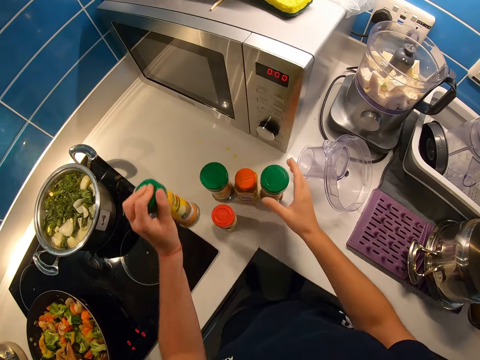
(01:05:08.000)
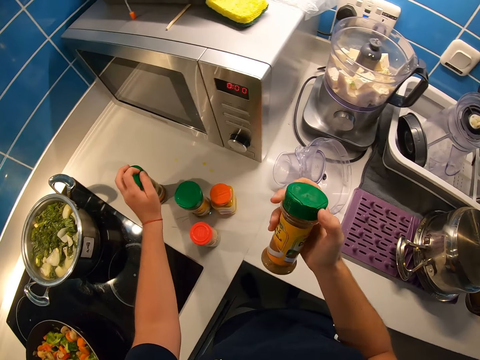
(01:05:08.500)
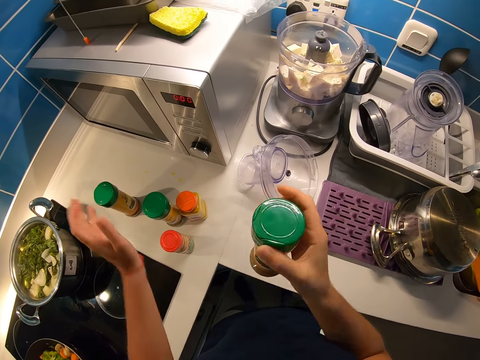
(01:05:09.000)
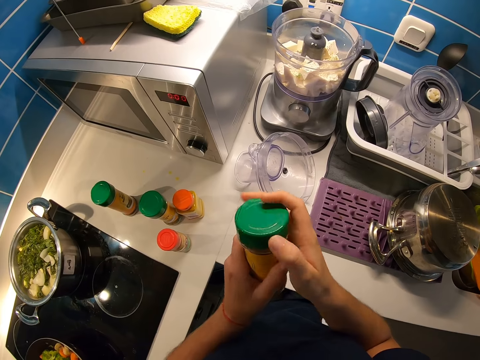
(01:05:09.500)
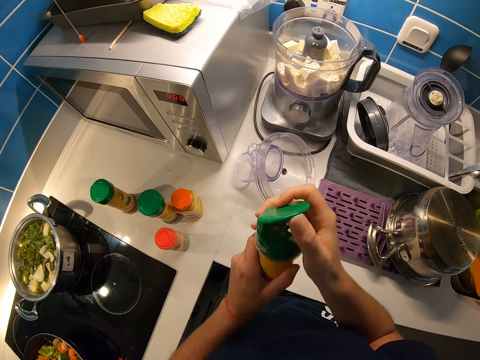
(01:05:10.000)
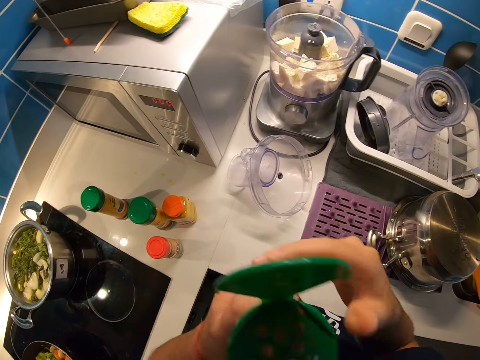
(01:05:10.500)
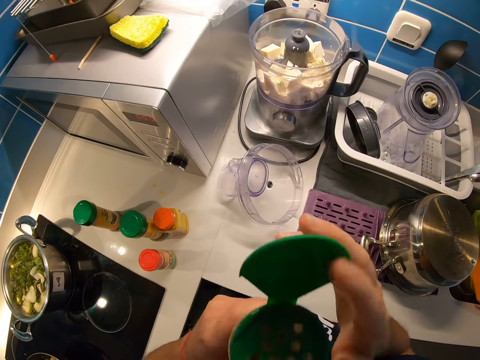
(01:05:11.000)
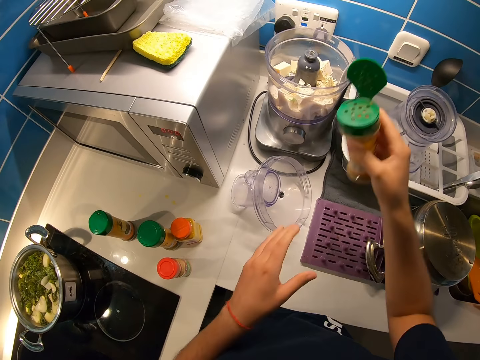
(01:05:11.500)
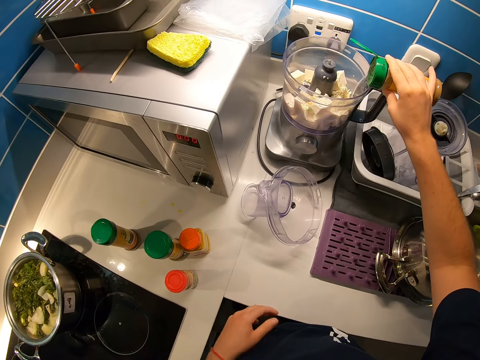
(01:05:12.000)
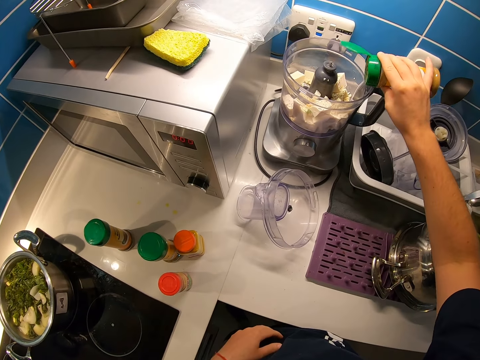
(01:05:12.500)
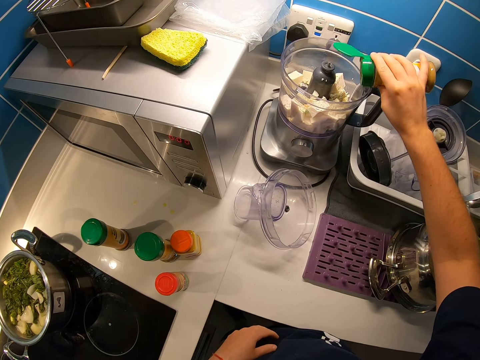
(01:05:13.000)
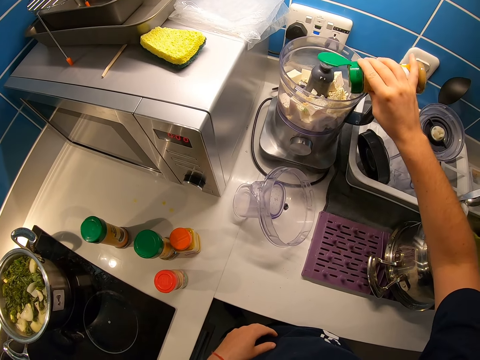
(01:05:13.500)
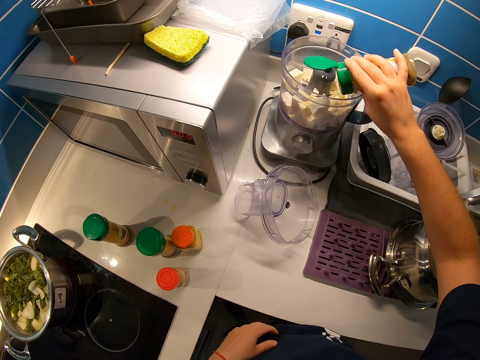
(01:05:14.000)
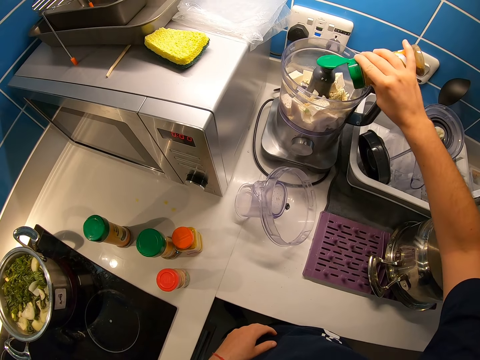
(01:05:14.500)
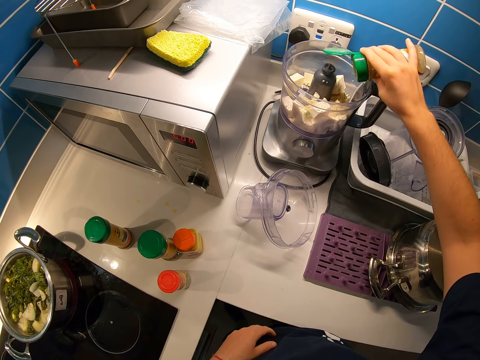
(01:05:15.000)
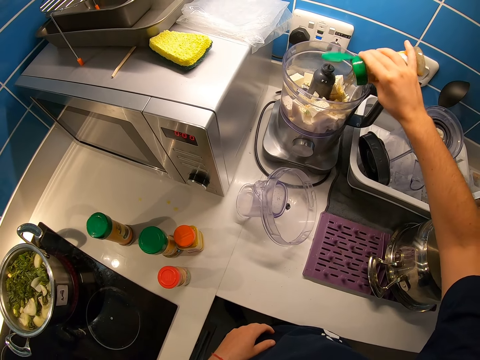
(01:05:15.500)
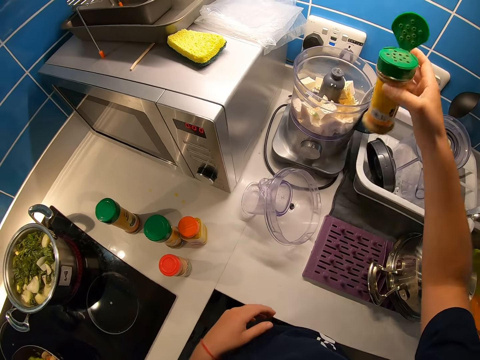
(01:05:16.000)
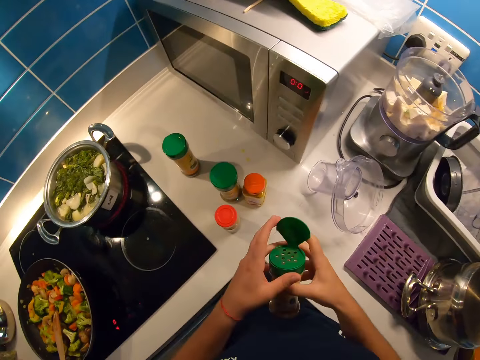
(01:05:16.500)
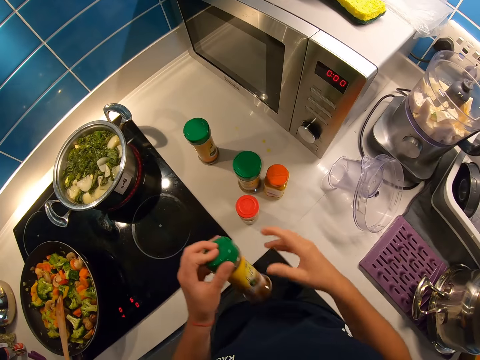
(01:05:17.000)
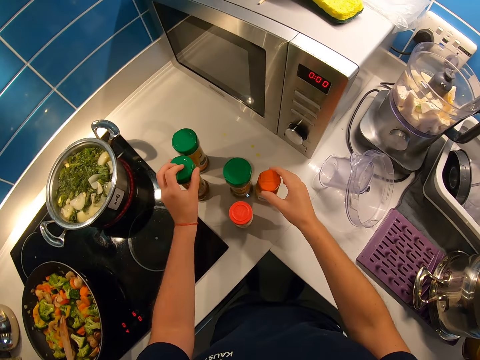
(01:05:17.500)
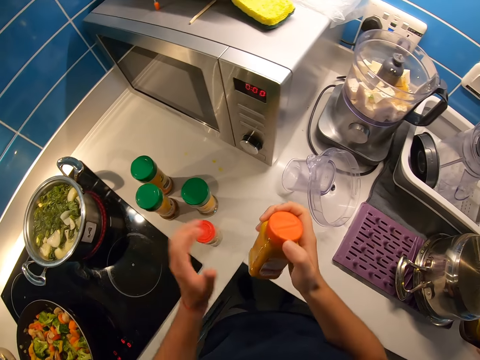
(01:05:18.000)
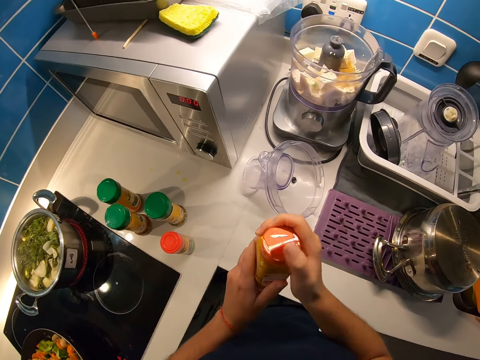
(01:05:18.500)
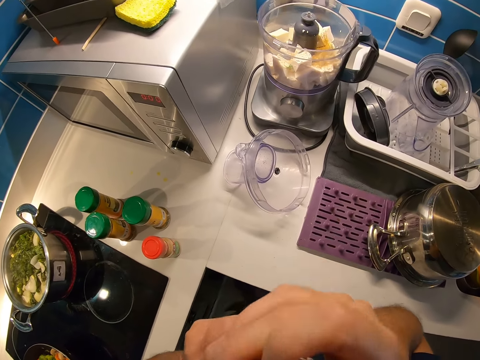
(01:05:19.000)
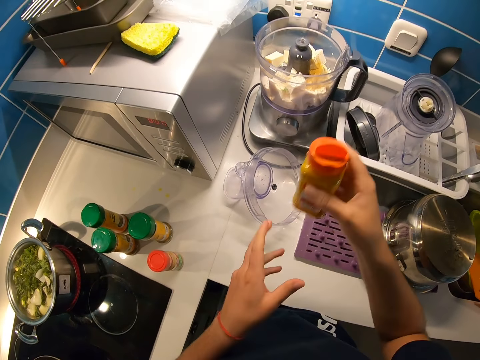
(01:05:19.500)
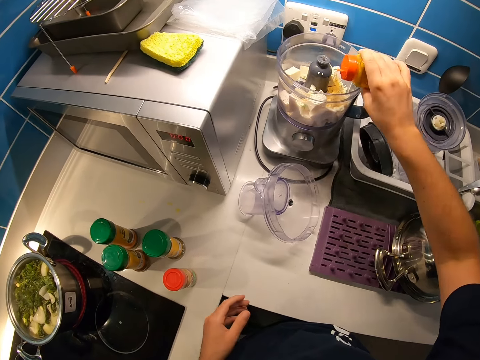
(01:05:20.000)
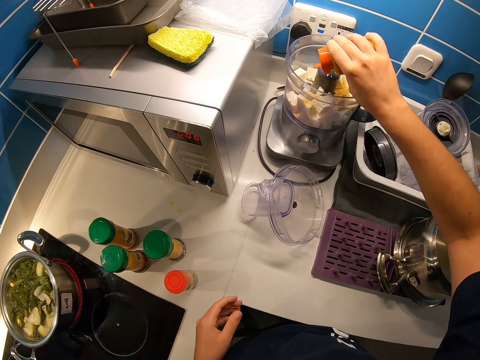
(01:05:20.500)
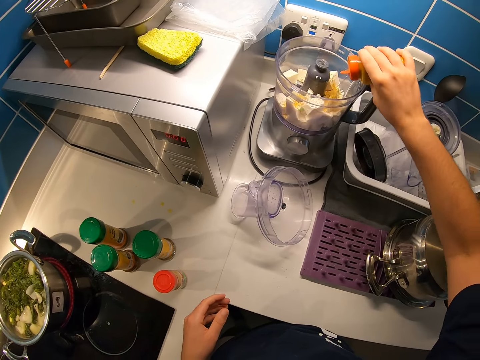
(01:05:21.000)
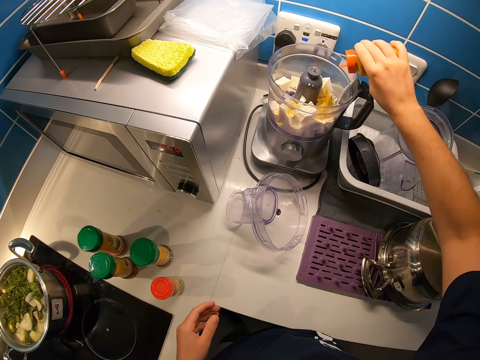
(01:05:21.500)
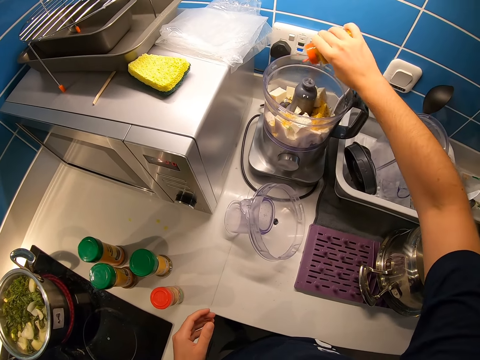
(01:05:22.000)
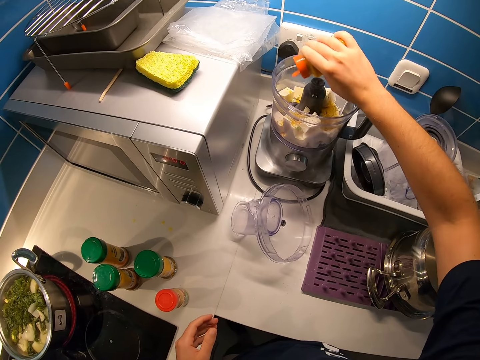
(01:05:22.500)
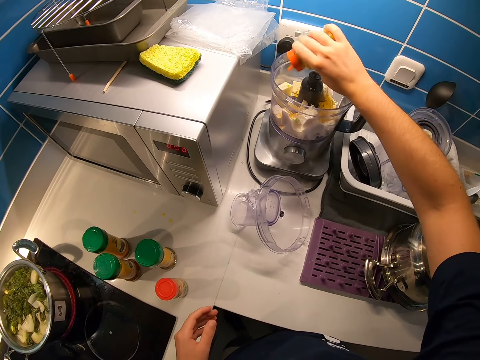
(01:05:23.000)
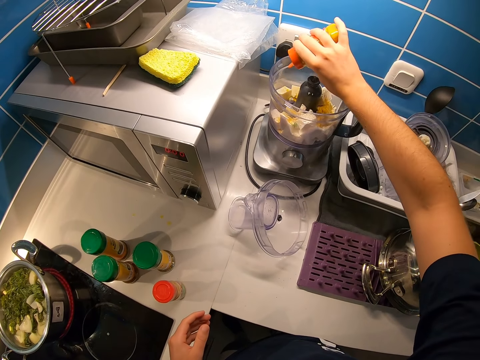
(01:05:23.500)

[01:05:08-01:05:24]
The camera wearer places a container of crayfish powder on a kitchen basement with her left hand. She grabs a container of garlic powder with her right hand. She holds a spice. She opens the container of garlic powder with both hands. She raises the container of garlic powder with both hands. She smells the spice. She sprinkles the garlic powder on a tofu in the blender with her right hand. She closes the container of garlic powder with her left hand. She places the container of garlic powder on the kitchen basement with her left hand. She grabs a container of ginger powder with her right hand. She opens the container of ginger powder with both hands. She raises the container of ginger powder with both hands. She smells the spice. She sprinkles the ginger powder on the tofu in the blender with her right hand.

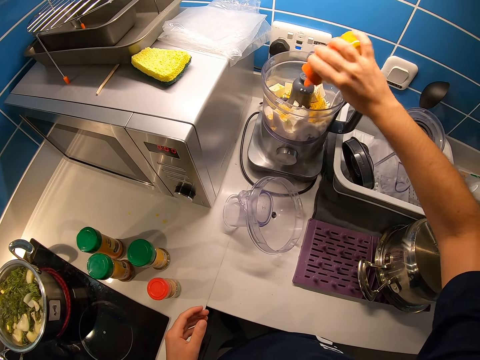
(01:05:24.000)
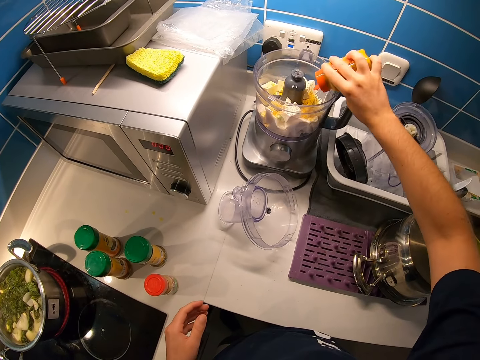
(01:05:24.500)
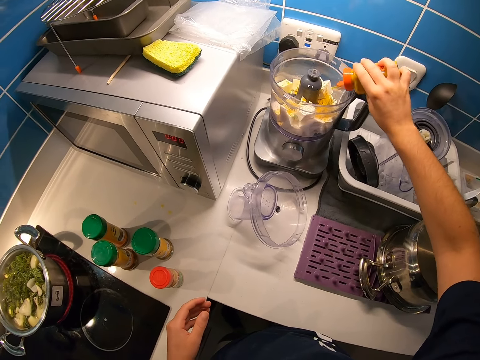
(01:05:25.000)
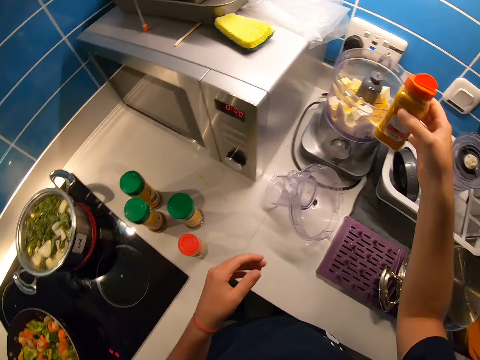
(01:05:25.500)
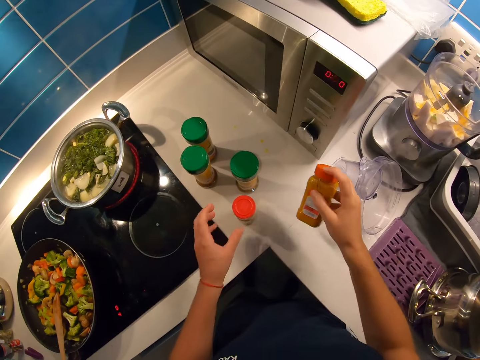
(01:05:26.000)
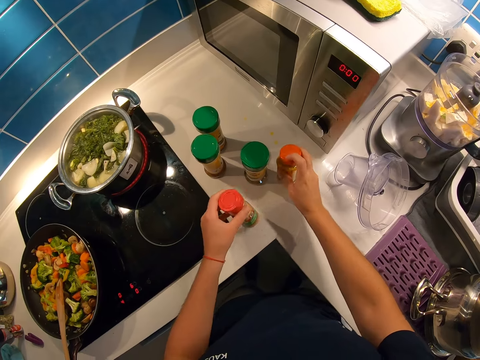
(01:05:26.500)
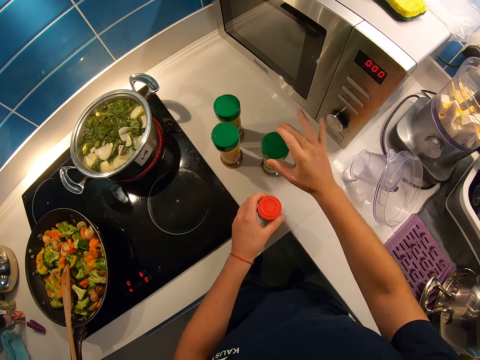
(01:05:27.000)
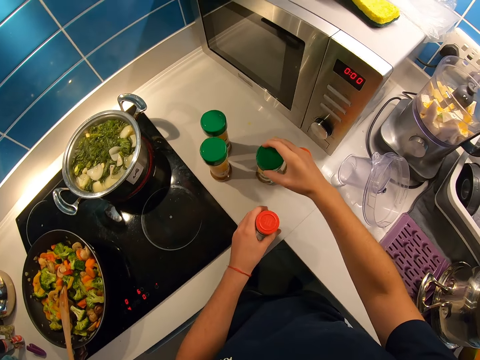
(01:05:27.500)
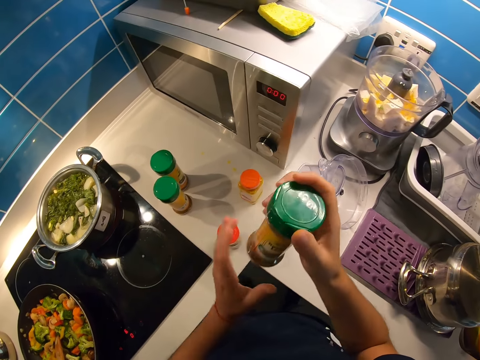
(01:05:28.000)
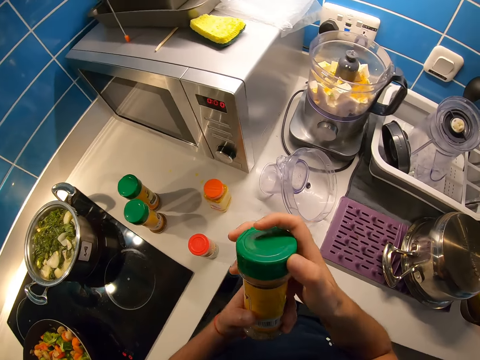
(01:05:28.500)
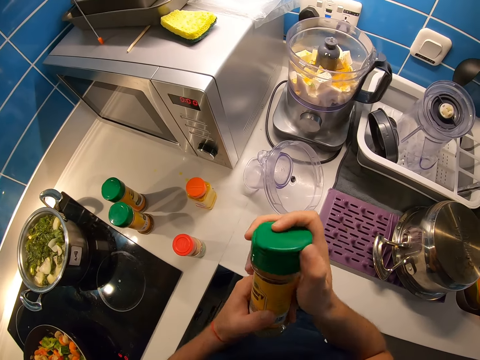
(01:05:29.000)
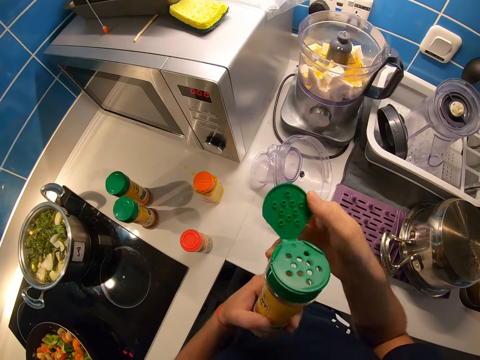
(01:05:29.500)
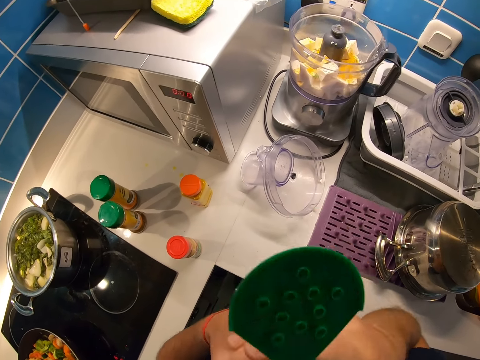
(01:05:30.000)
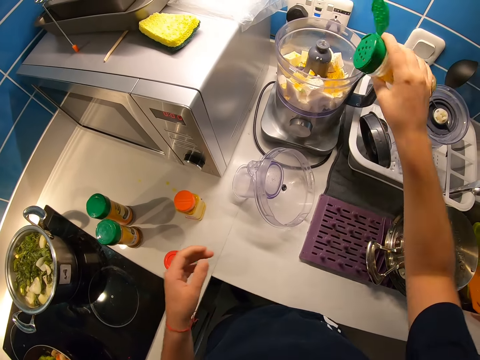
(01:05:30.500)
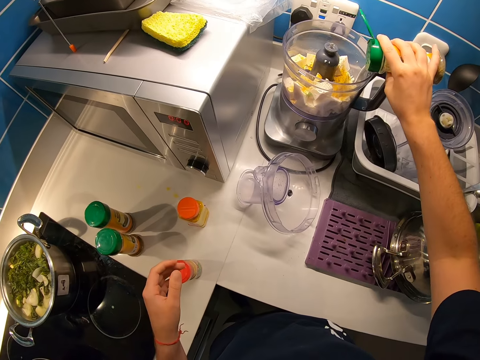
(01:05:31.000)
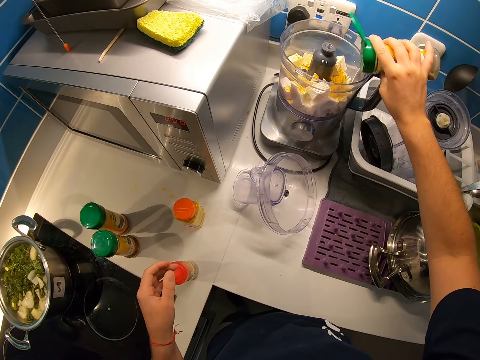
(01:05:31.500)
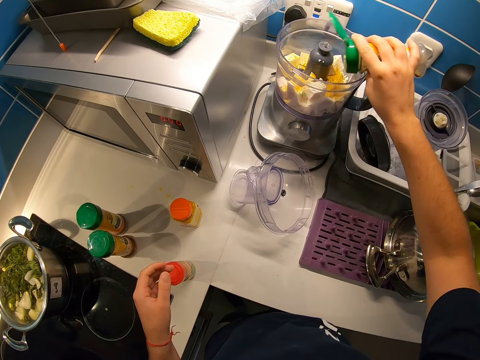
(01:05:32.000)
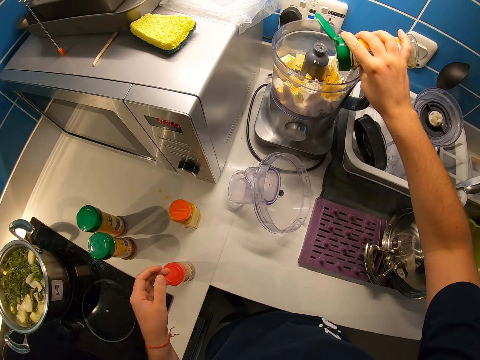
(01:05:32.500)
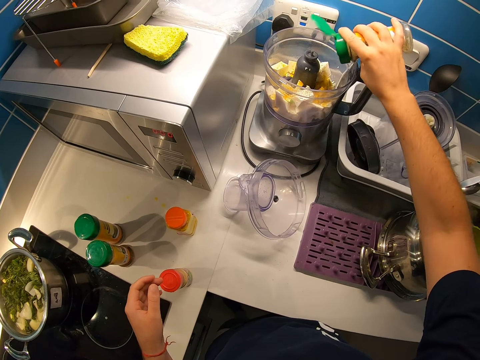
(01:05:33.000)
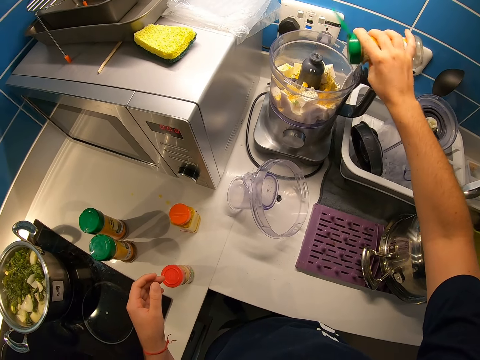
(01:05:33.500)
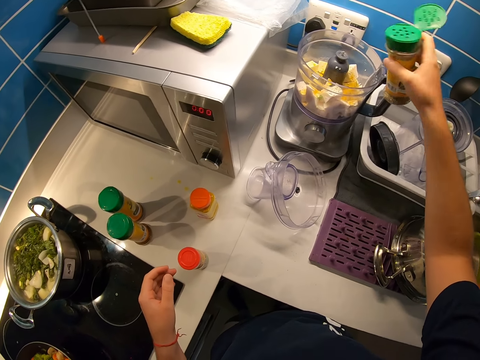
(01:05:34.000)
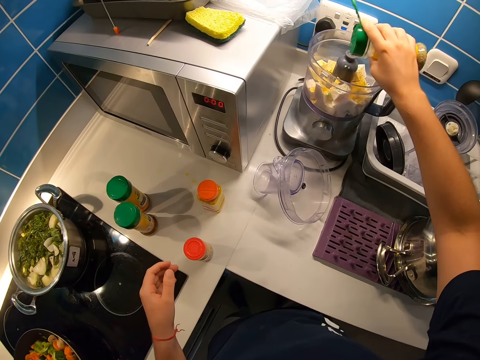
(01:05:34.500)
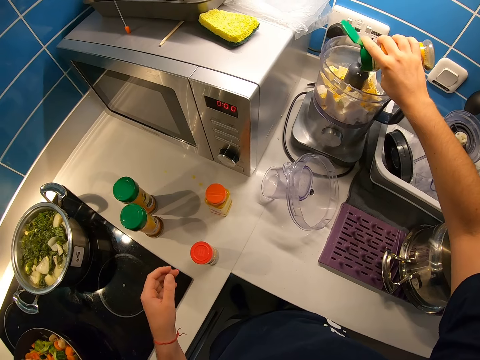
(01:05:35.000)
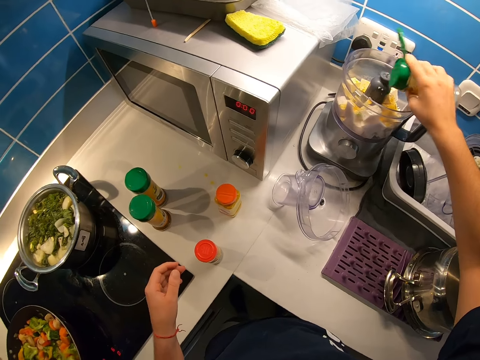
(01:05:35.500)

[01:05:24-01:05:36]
The camera wearer closes a container of ginger powder with her right hand. She places the container of ginger powder on a kitchen basement with her right hand. She grabs a container of crayfish powder with her left hand. She grabs a container of curry powder with her right hand. She places the container of crayfish powder on the kitchen basement with her left hand. She opens the container of curry powder with both hands. She checks a spice. She raises the container of curry powder with both hands. She smells the spice. She sprinkles the curry powder on a tofu in the blender with her right hand.
